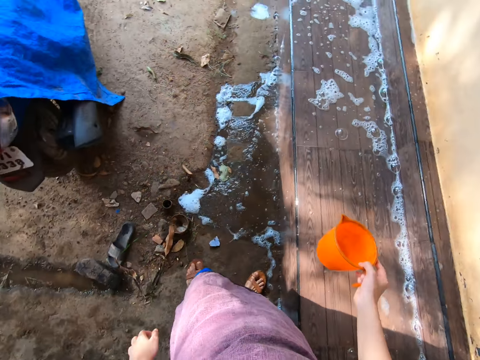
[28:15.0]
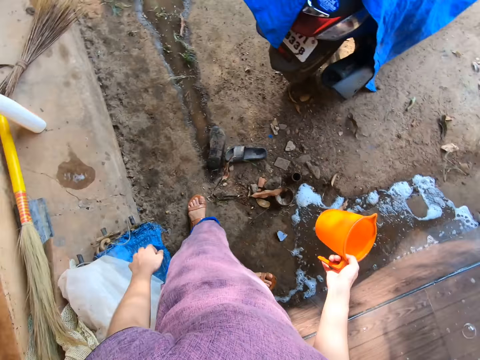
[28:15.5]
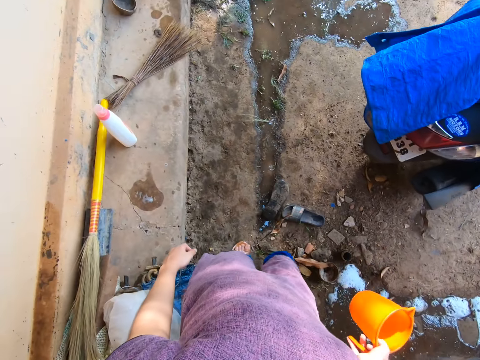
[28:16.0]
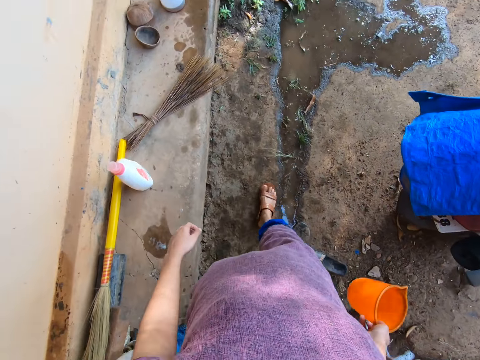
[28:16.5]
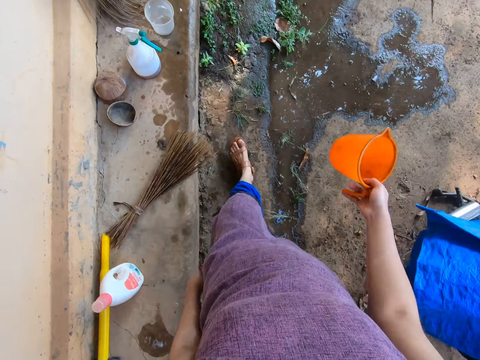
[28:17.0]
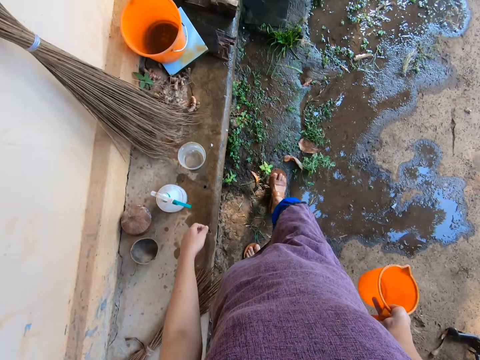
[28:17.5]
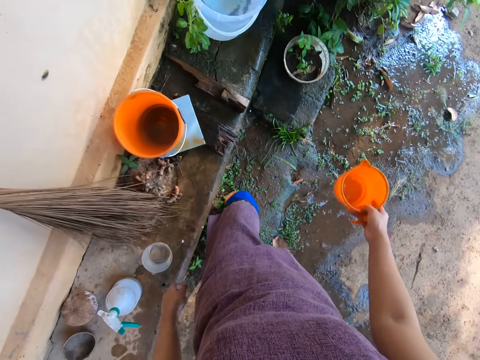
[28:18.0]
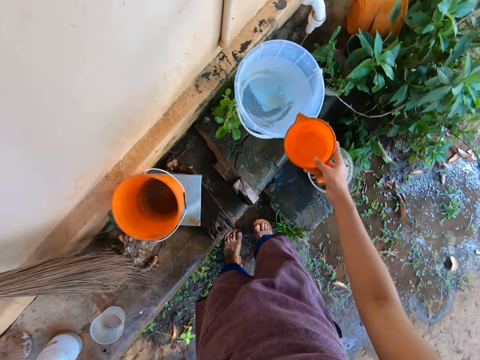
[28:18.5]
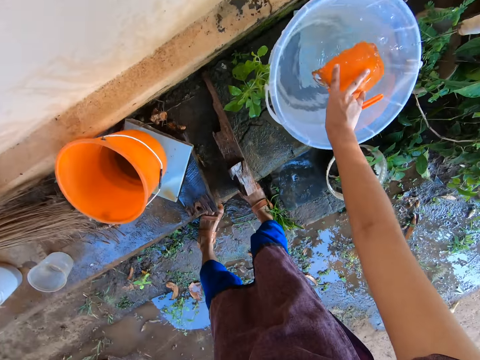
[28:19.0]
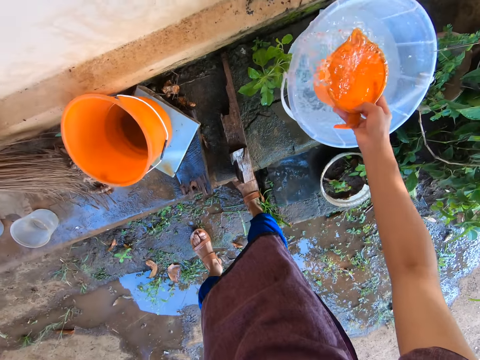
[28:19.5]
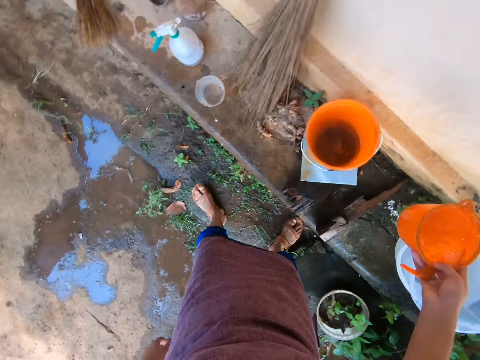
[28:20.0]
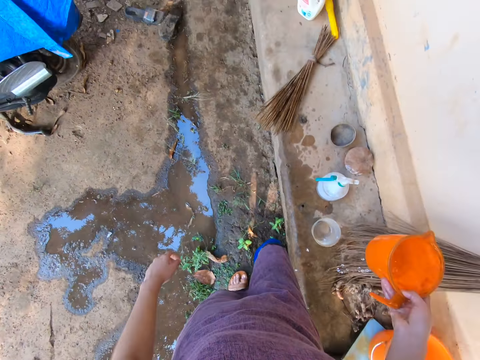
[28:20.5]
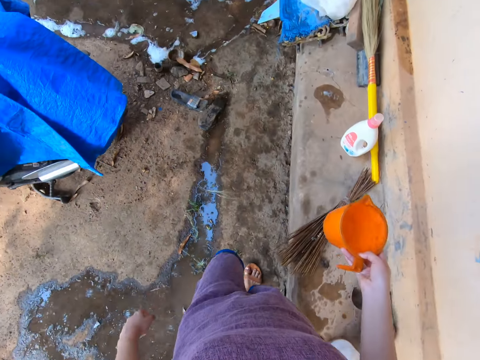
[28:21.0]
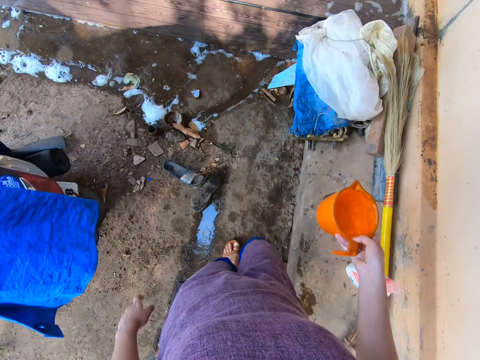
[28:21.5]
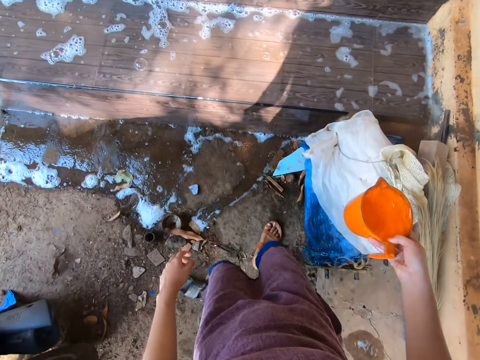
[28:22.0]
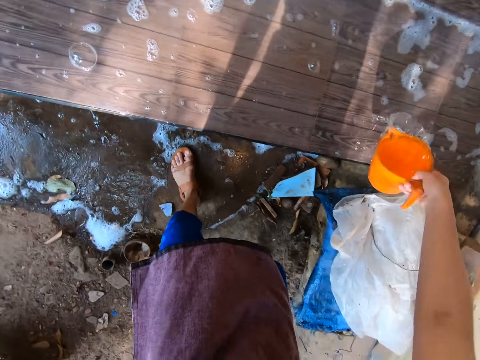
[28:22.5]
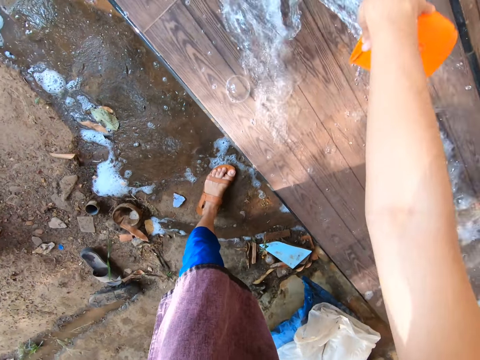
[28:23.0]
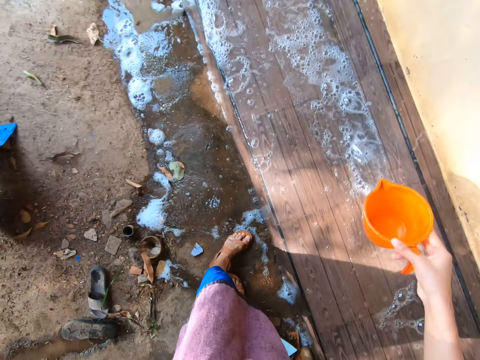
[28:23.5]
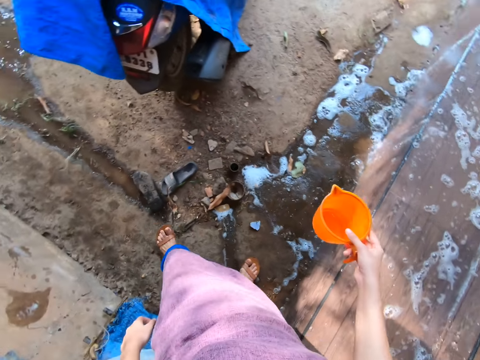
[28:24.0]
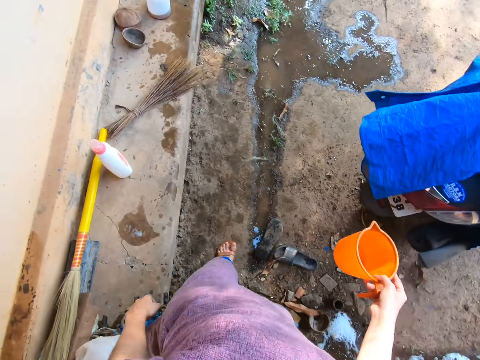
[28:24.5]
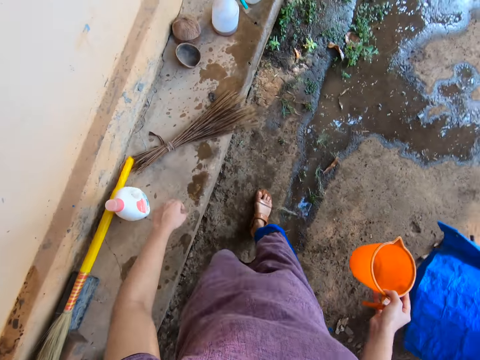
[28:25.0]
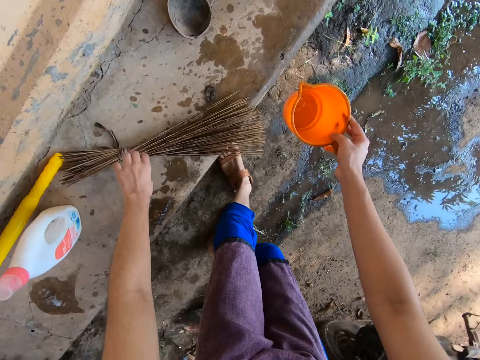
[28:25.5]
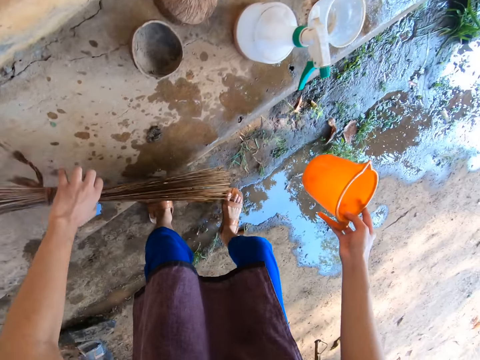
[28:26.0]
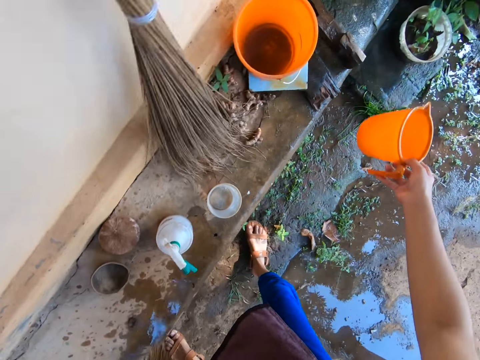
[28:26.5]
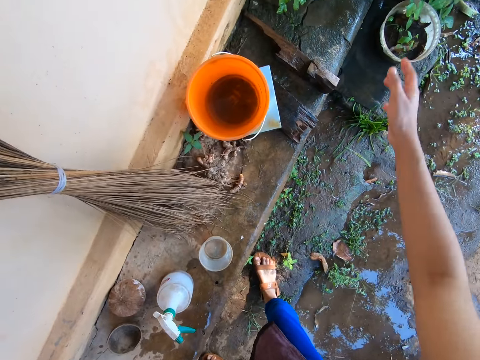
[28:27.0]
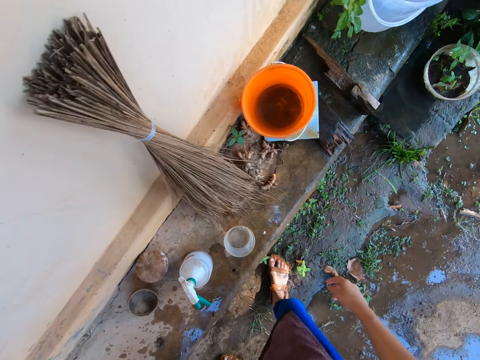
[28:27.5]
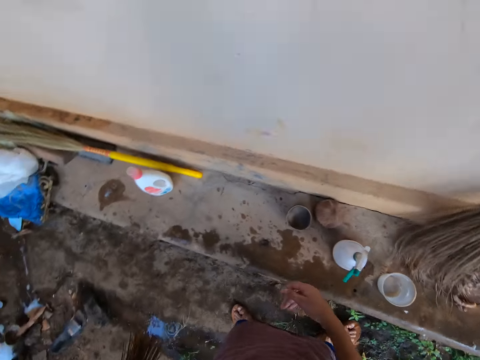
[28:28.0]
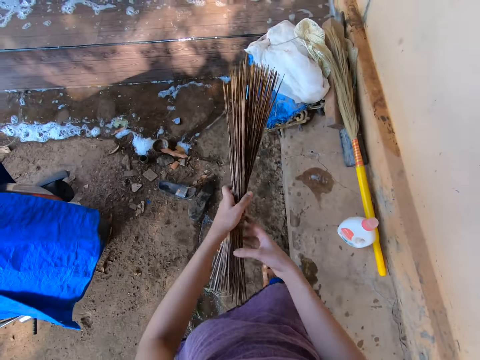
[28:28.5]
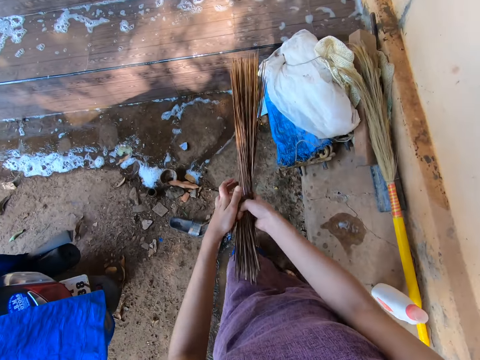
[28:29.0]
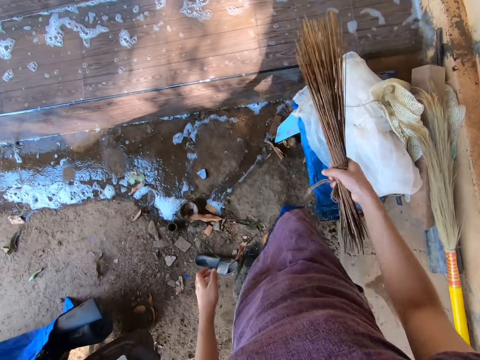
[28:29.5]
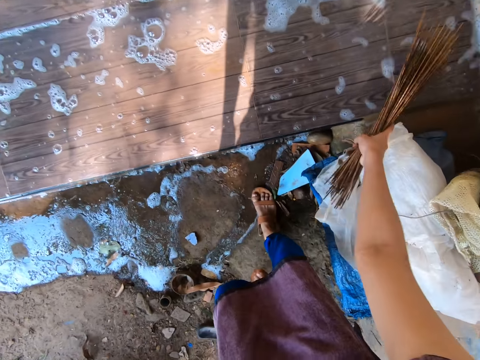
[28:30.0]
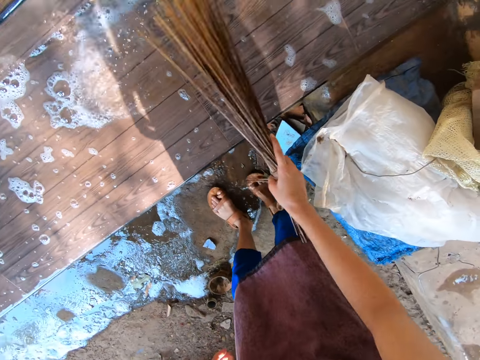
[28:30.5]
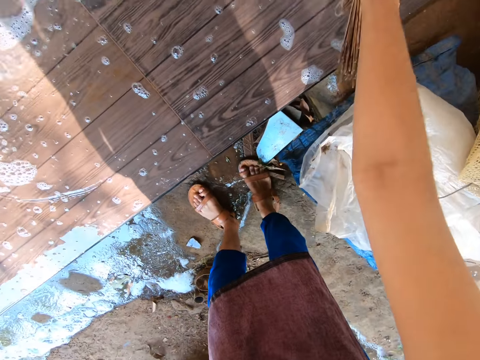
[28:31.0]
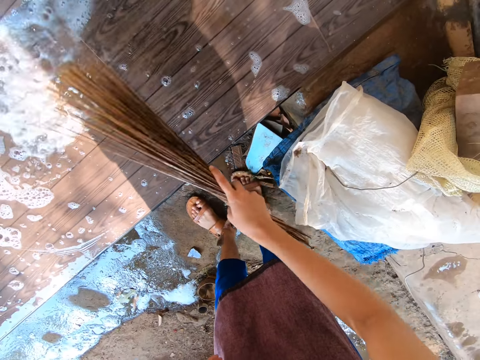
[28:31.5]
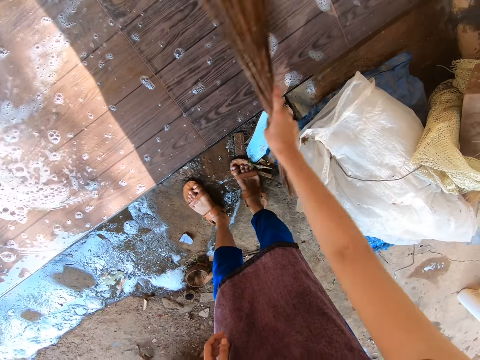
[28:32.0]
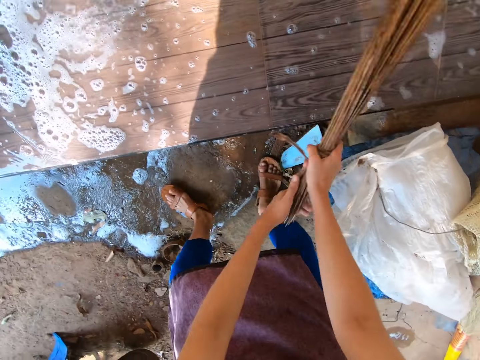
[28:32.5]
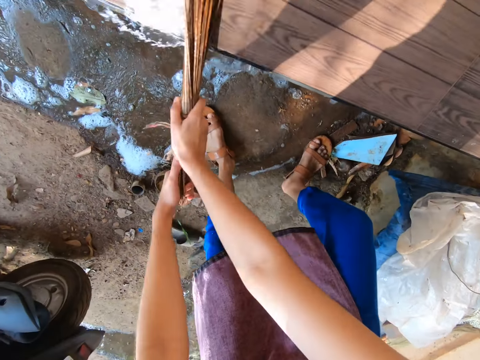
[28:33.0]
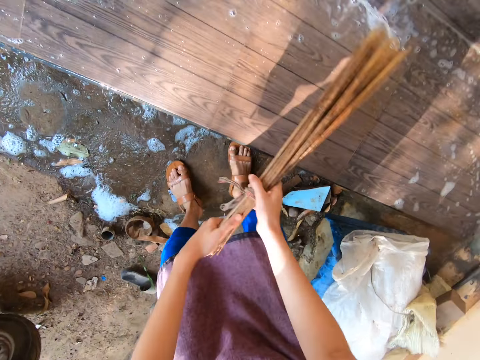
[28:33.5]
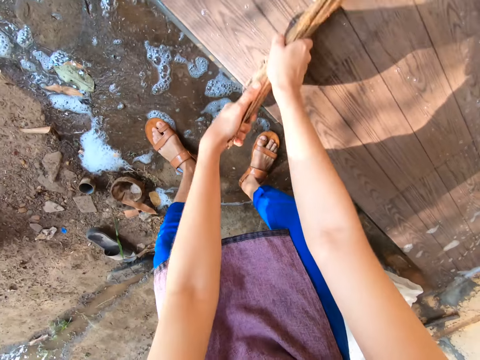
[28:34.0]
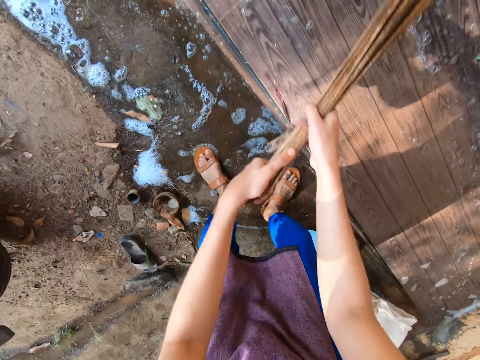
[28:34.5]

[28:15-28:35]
The camera wearer turns around and walks around. She takes water from the bucket with the cup in her right hand. She turns around. She pours water on the floor with the cup in her right hand. She turns around and walks around. She picks up the broom from the floor with her left hand. She throws the cup into the bucket with her right hand. She turns around. She transfers the broom from her left hand to her right hand. She walks around. She sweeps the floor with the broom in her right hand.

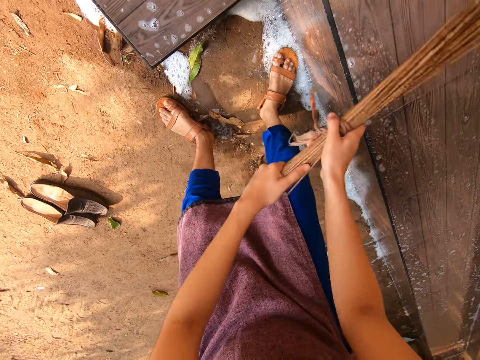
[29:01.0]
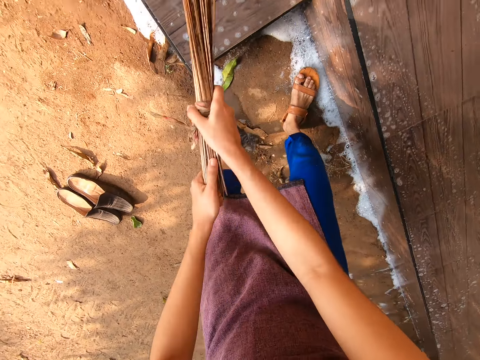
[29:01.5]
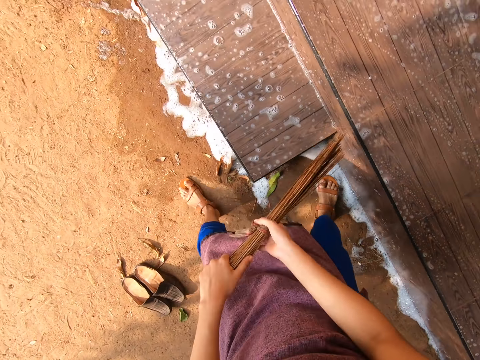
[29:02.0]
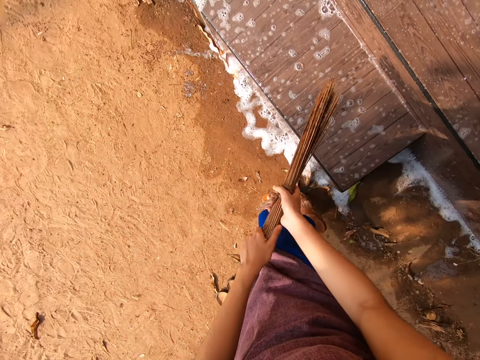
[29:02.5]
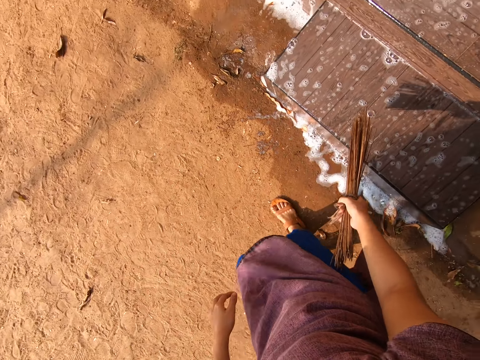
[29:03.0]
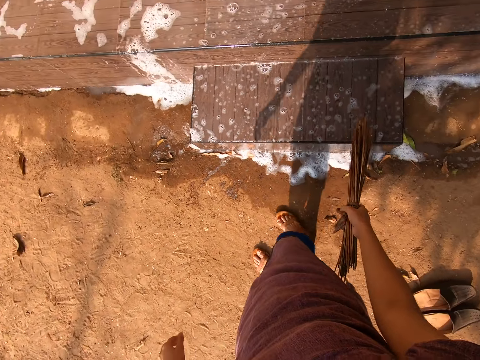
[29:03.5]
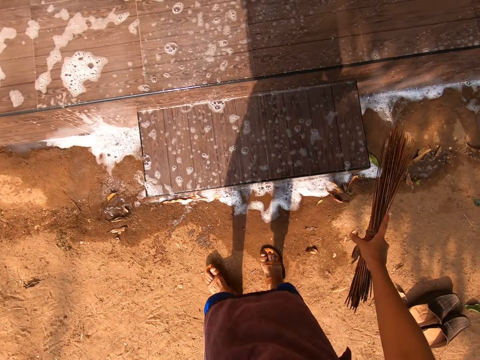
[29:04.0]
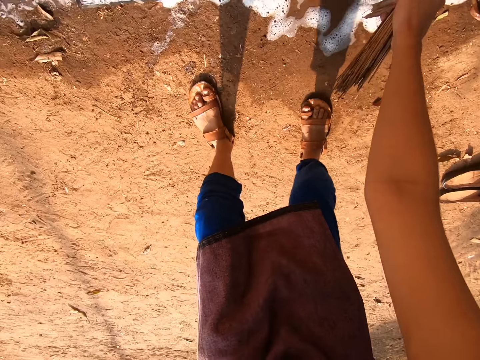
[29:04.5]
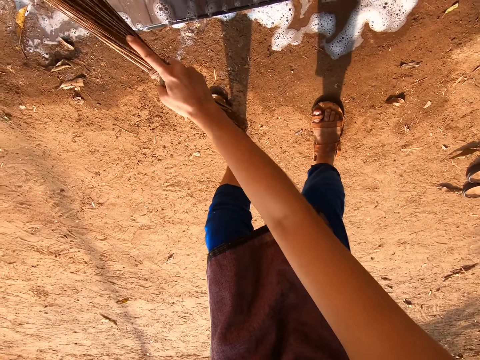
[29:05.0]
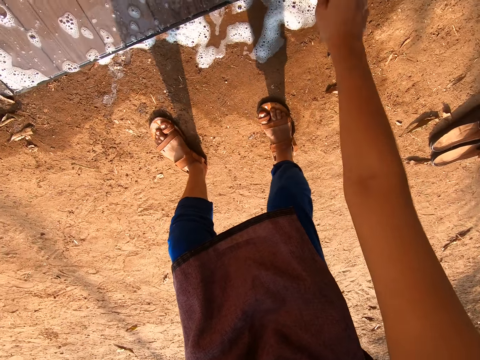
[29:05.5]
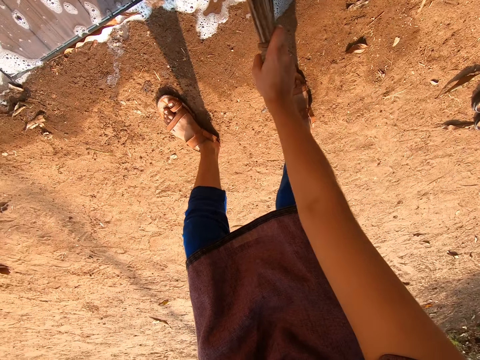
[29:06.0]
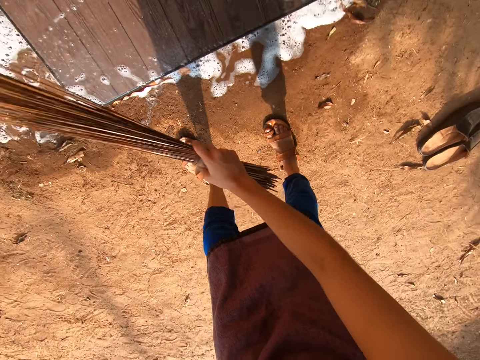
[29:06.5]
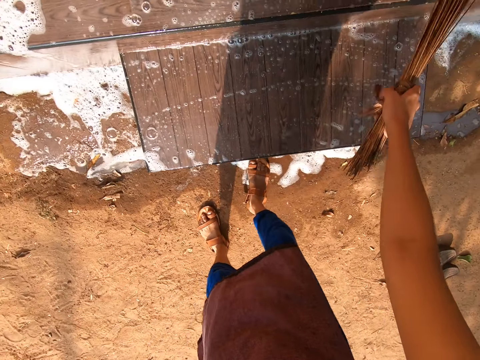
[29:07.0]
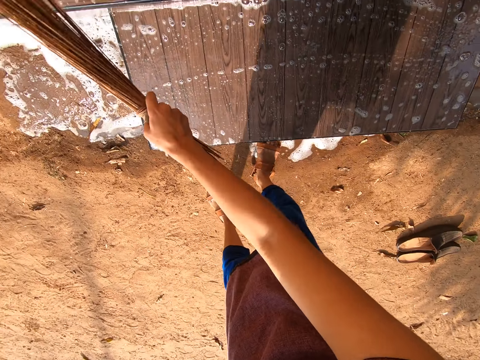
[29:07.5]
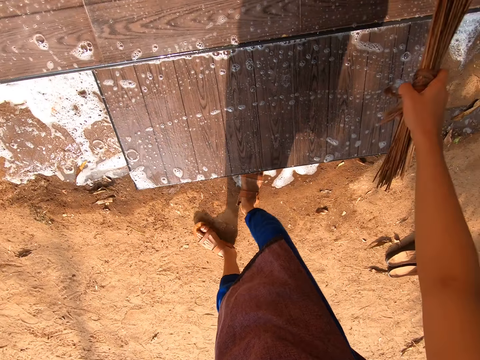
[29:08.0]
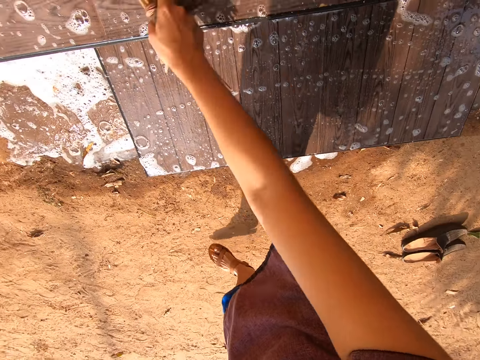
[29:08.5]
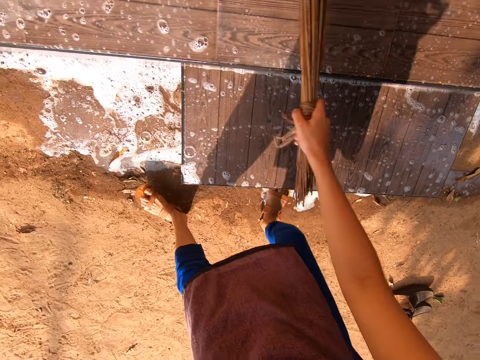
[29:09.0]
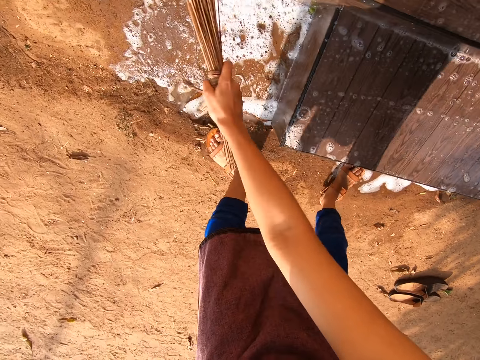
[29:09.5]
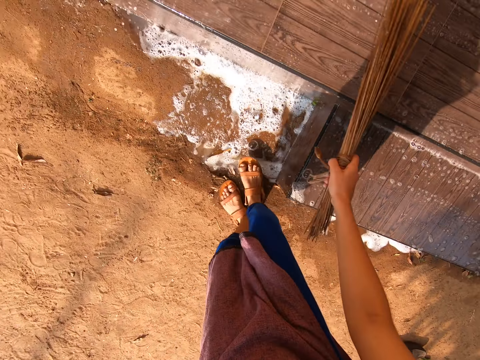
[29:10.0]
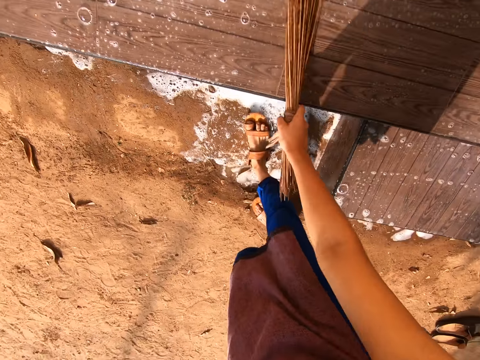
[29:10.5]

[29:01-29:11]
The camera wearer walks around. They sweep the stairs with a broom. They sweep the veranda with the broom.
